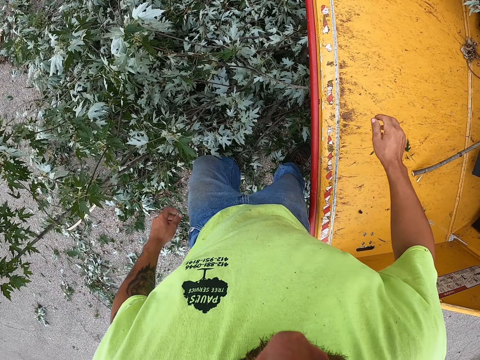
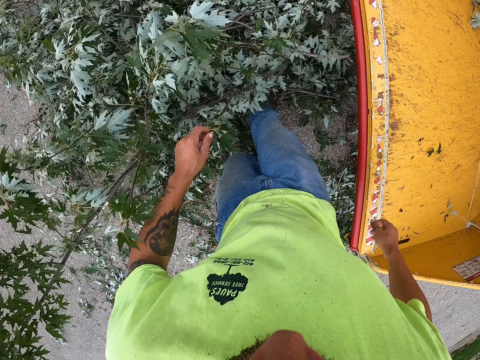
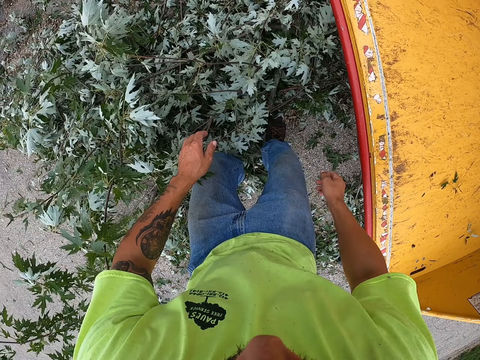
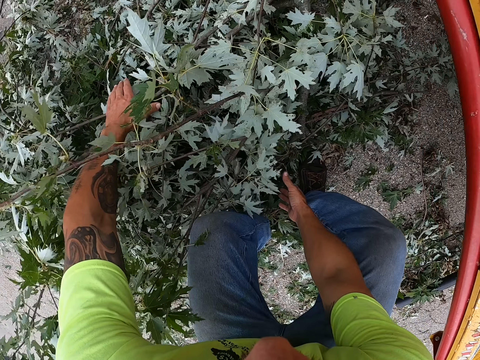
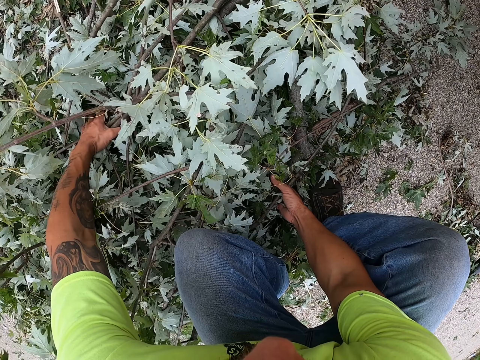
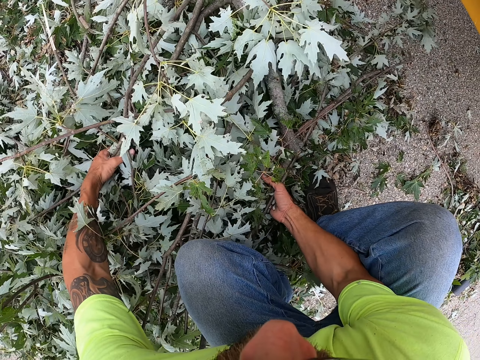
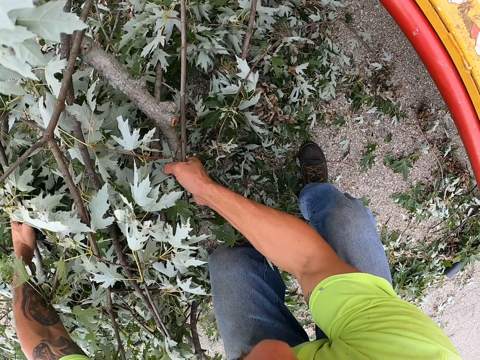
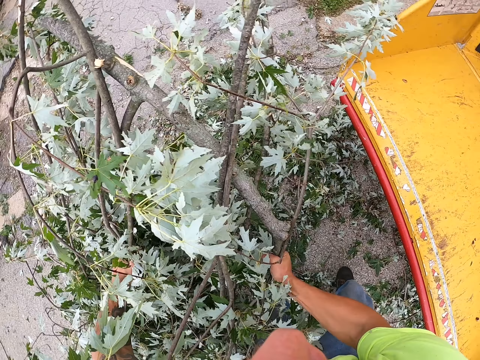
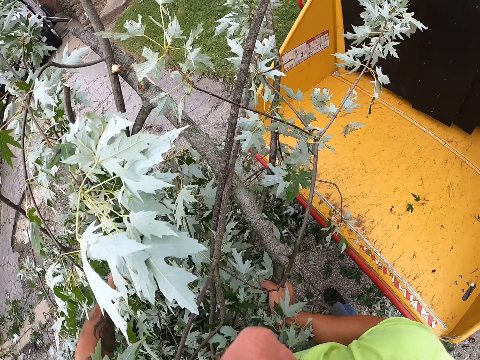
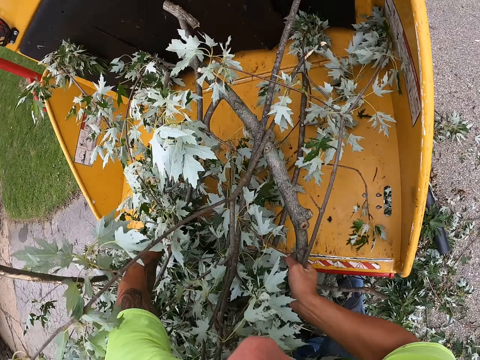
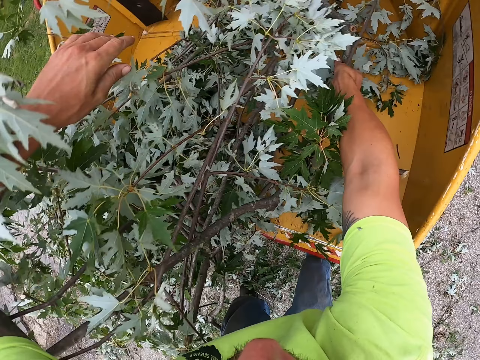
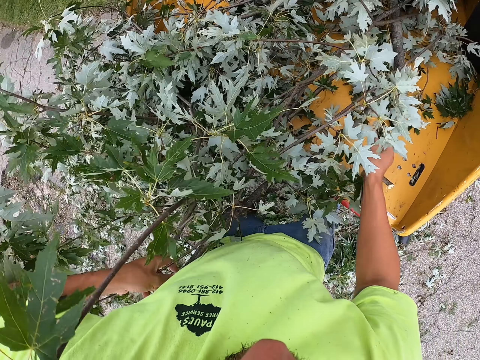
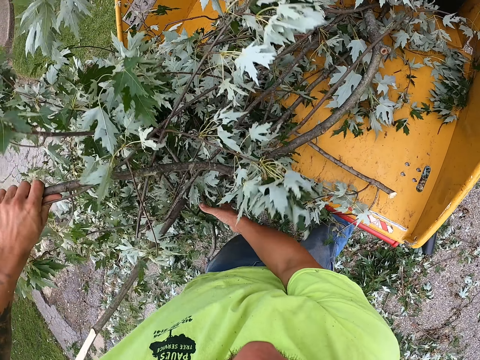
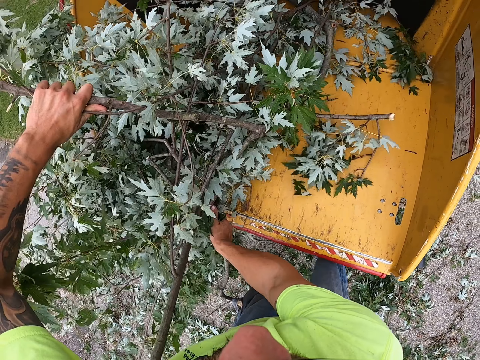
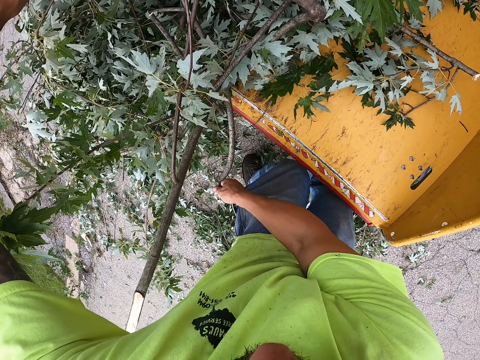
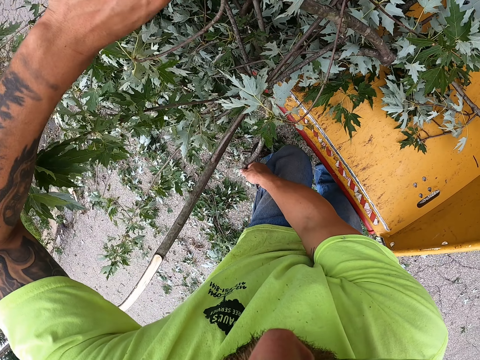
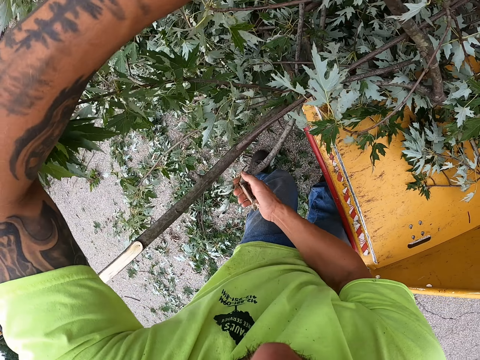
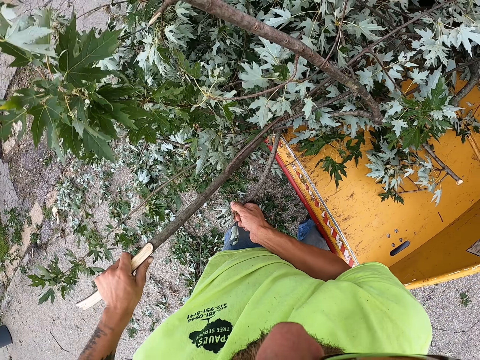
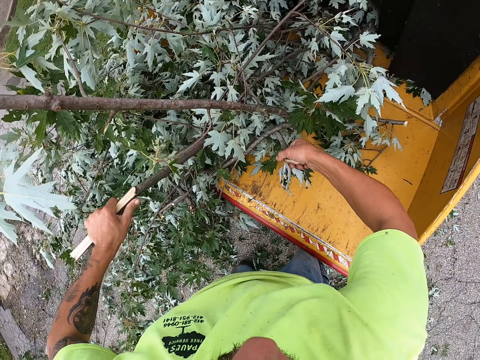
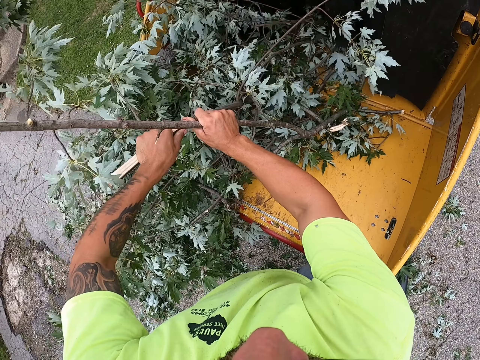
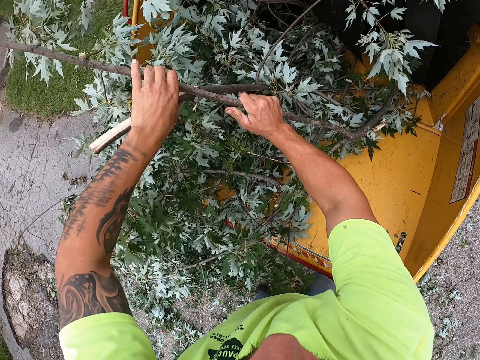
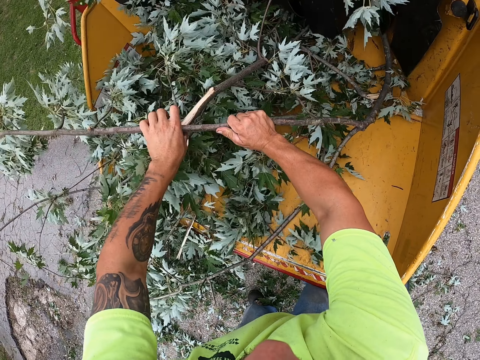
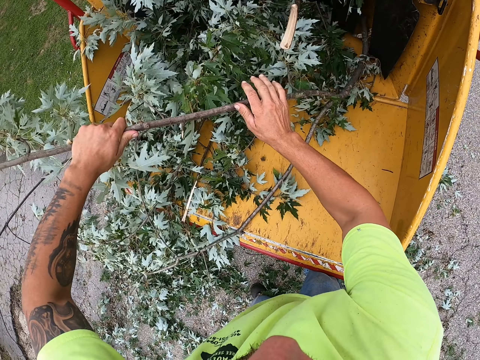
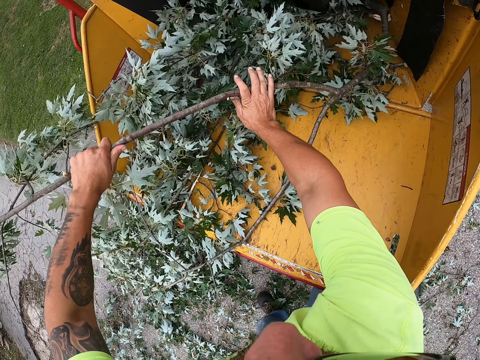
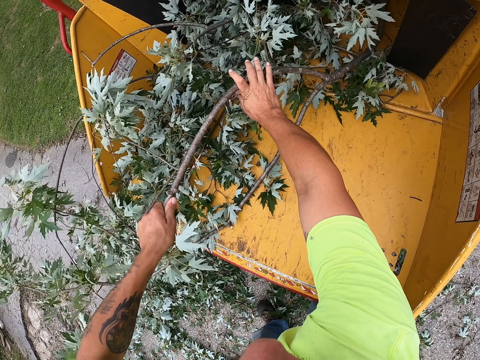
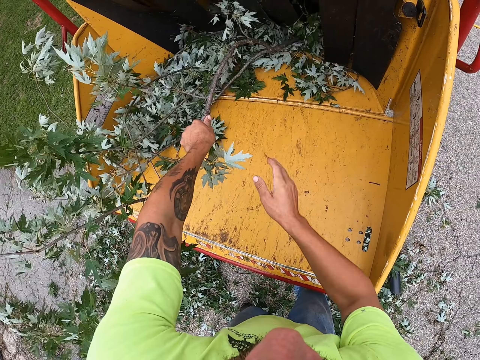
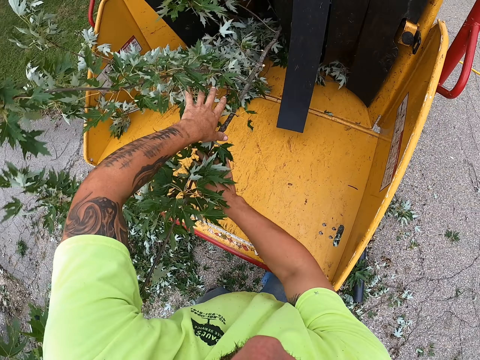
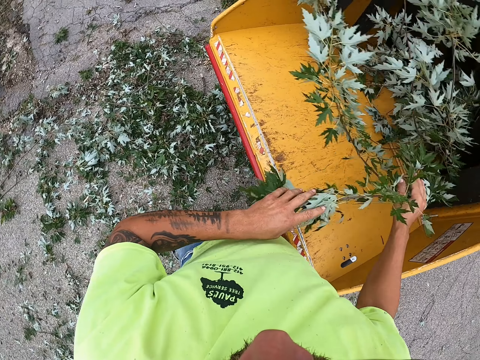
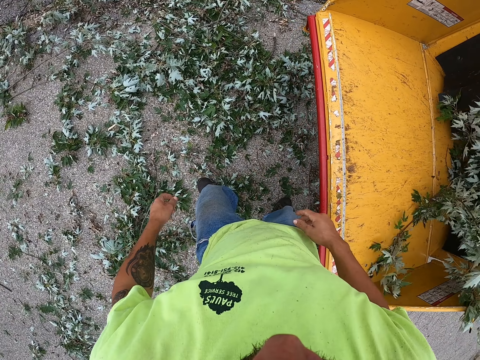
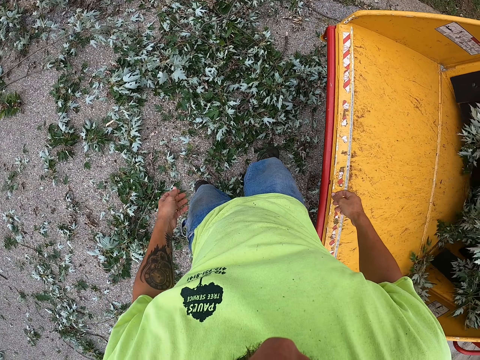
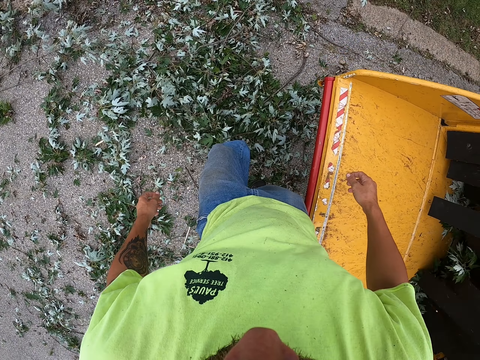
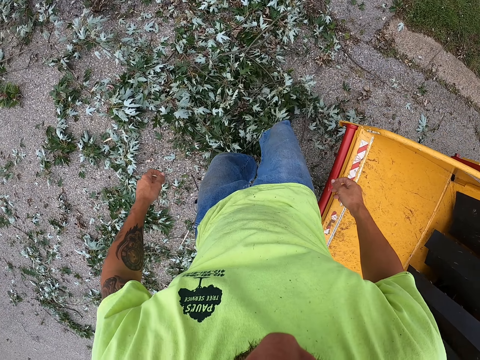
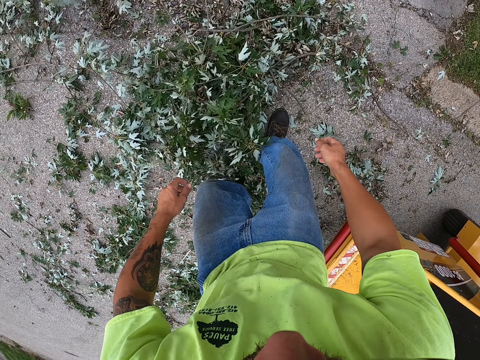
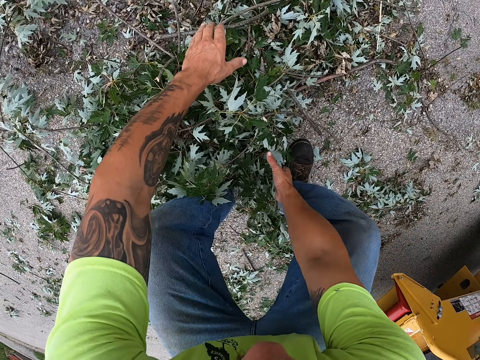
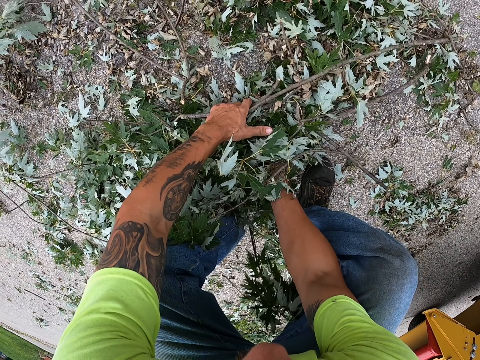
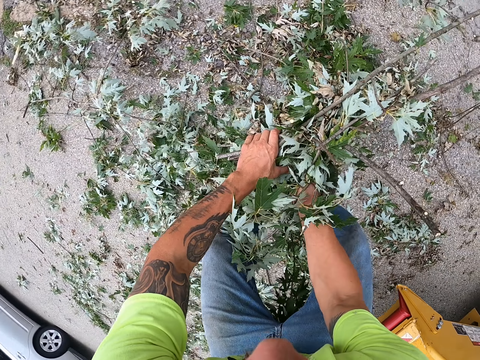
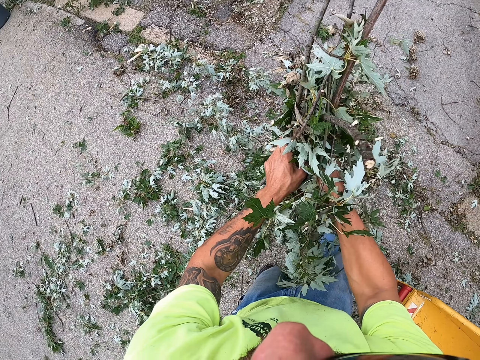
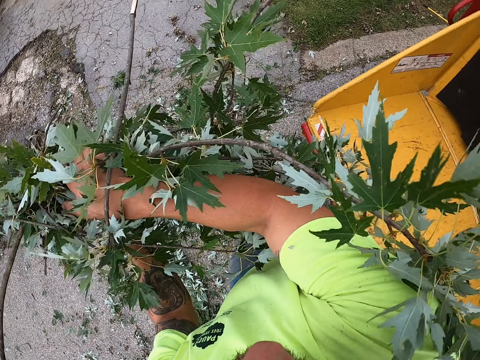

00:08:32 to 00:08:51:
The camera wearer packs the shrubs from the ground with his hands. He pushes the shrubs into the wood chipper with both hands. He packs some leaves and branches on the ground with his right foot. He packs the leaves and branches on the ground with his hands.
